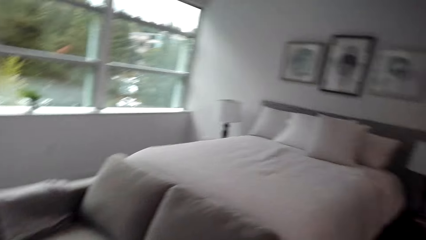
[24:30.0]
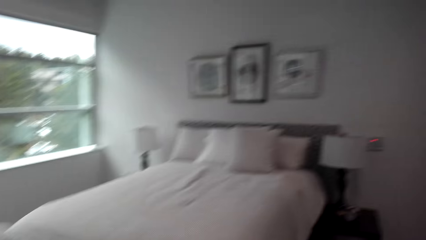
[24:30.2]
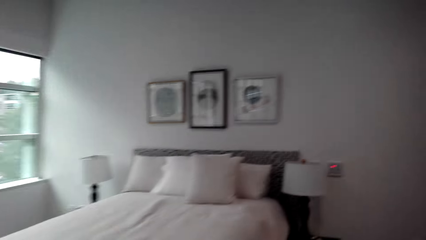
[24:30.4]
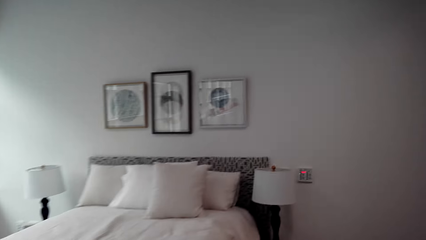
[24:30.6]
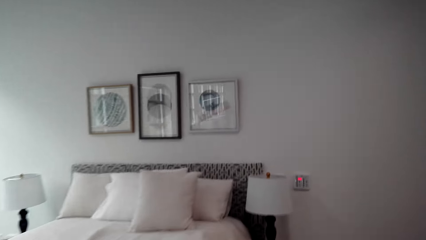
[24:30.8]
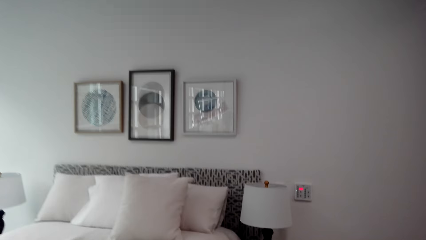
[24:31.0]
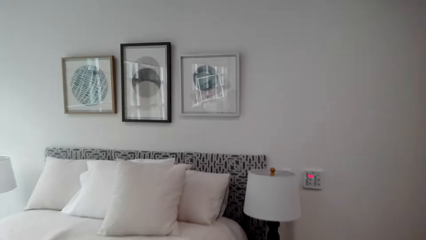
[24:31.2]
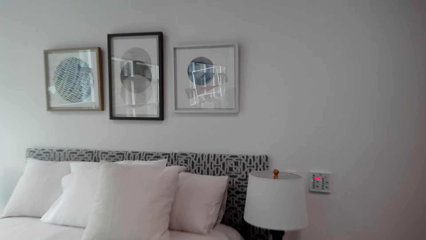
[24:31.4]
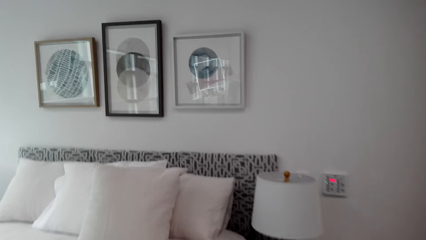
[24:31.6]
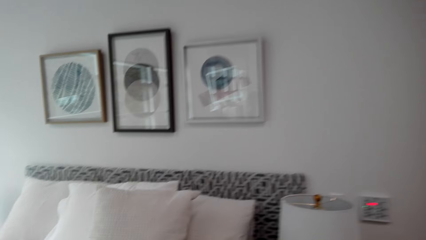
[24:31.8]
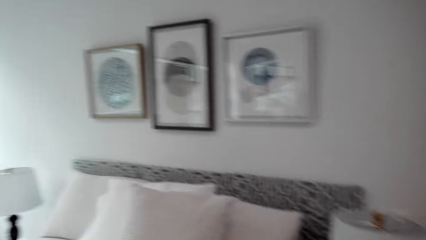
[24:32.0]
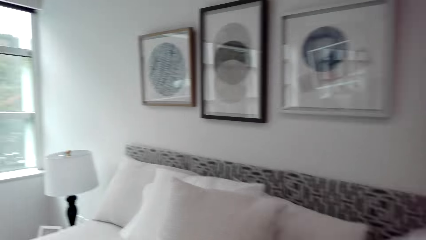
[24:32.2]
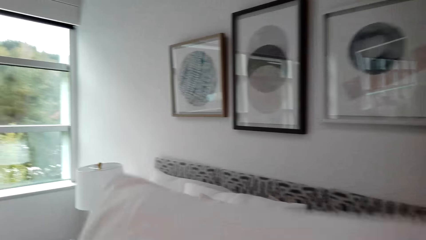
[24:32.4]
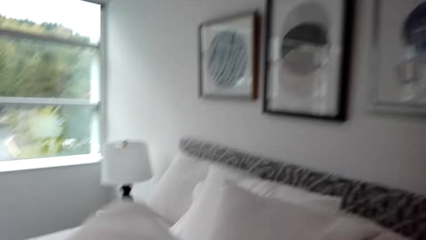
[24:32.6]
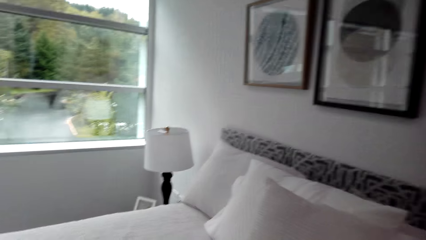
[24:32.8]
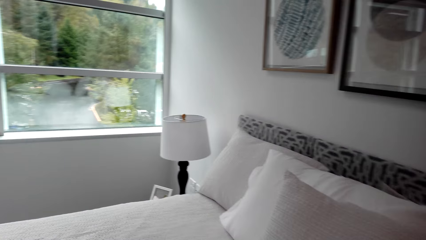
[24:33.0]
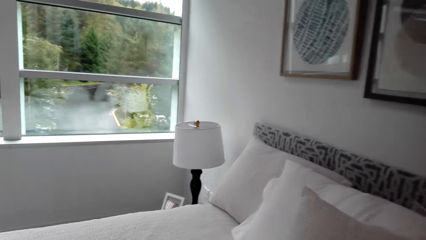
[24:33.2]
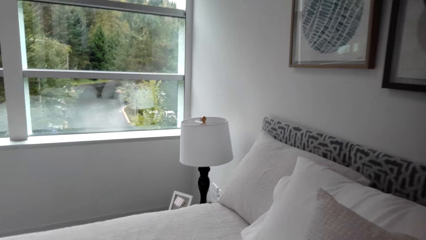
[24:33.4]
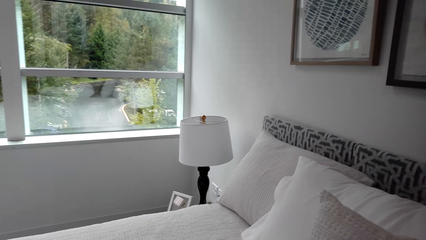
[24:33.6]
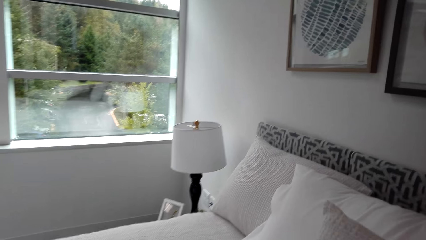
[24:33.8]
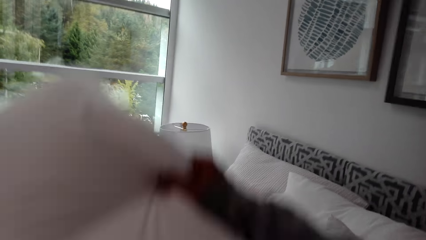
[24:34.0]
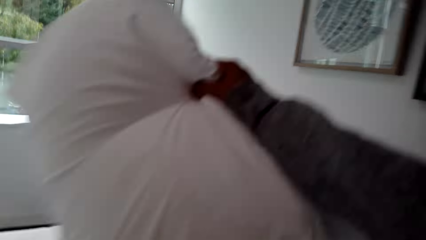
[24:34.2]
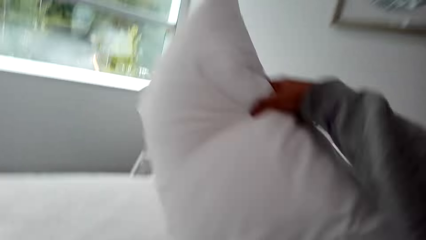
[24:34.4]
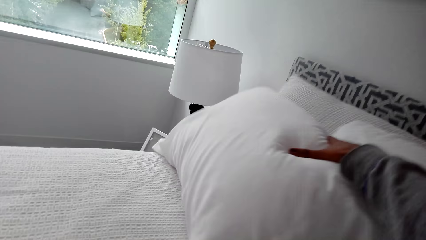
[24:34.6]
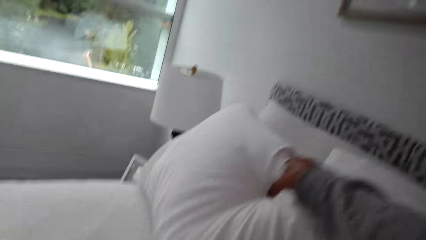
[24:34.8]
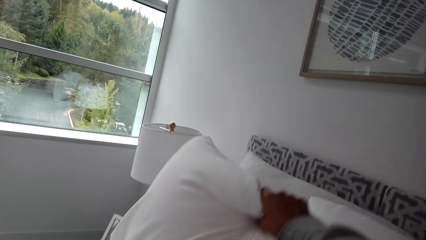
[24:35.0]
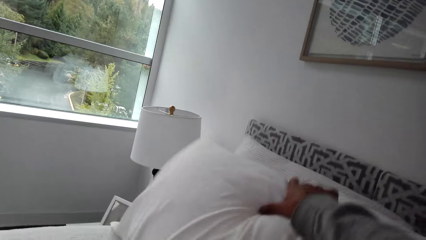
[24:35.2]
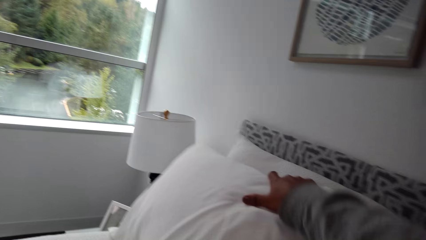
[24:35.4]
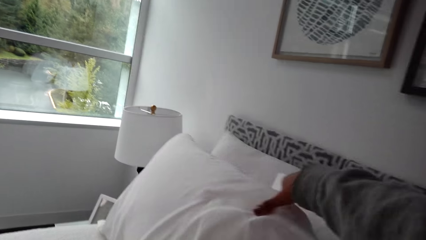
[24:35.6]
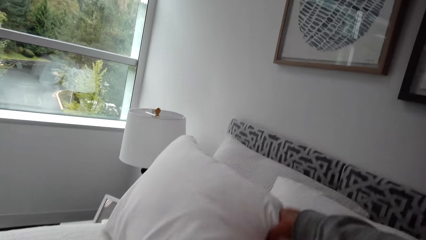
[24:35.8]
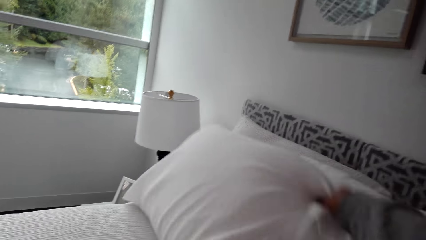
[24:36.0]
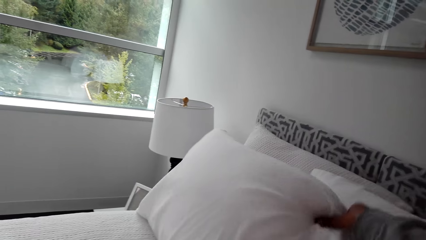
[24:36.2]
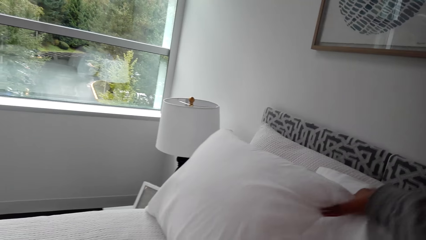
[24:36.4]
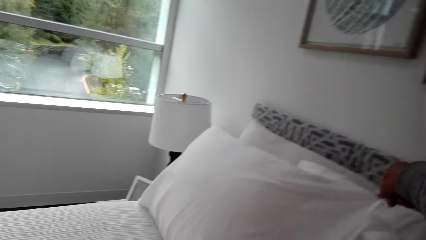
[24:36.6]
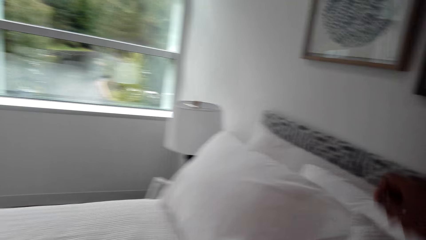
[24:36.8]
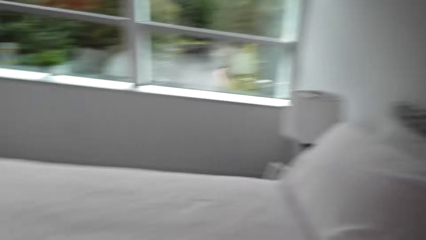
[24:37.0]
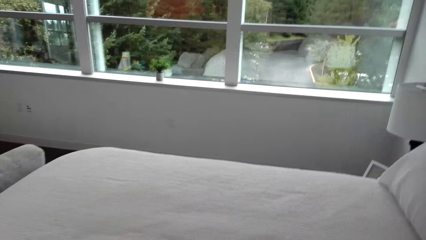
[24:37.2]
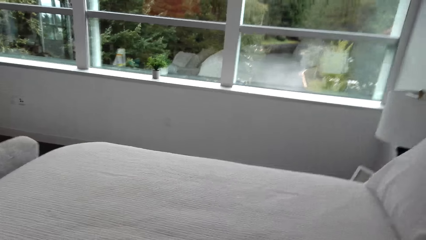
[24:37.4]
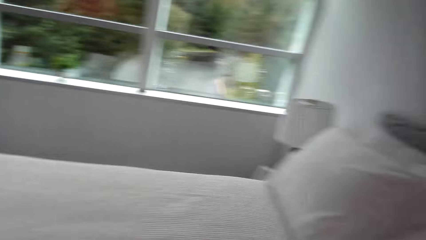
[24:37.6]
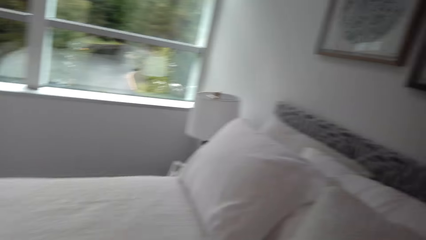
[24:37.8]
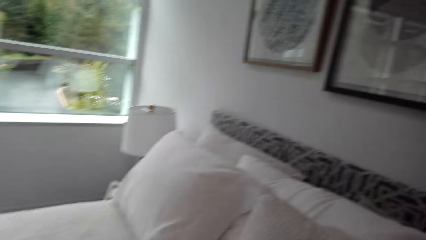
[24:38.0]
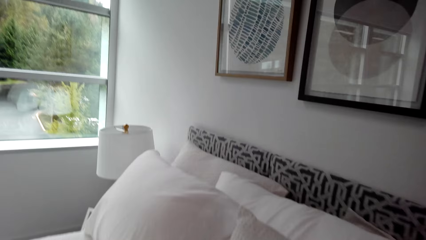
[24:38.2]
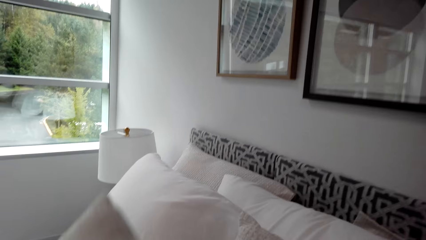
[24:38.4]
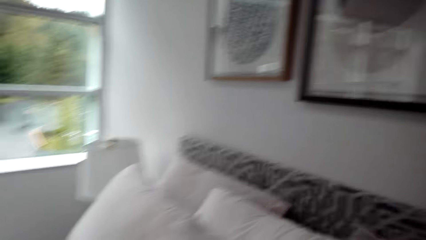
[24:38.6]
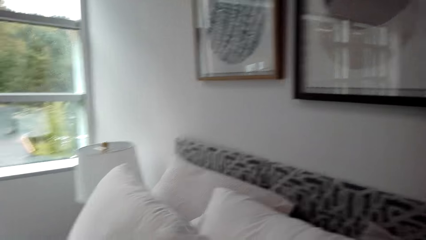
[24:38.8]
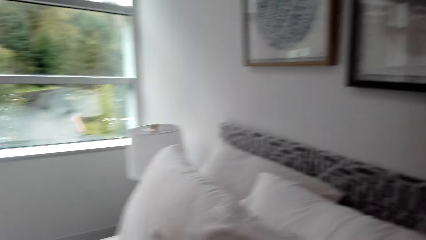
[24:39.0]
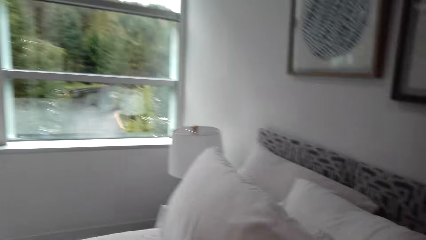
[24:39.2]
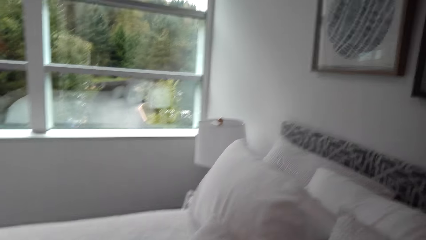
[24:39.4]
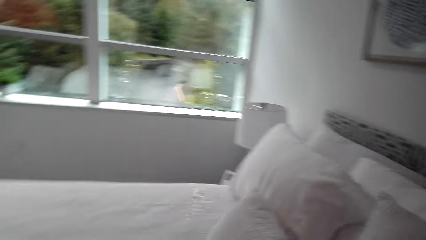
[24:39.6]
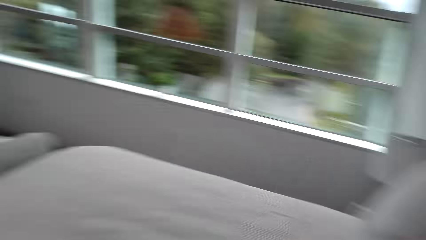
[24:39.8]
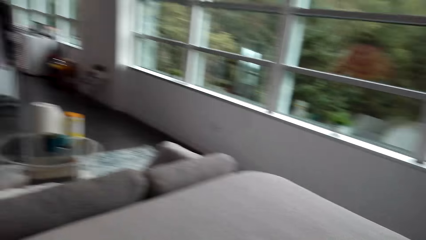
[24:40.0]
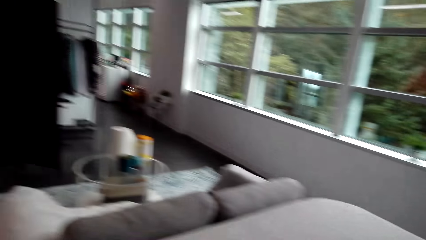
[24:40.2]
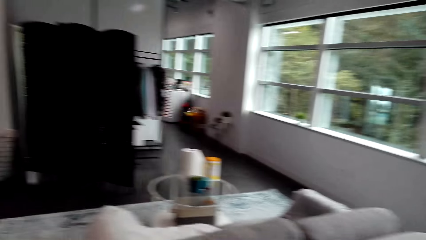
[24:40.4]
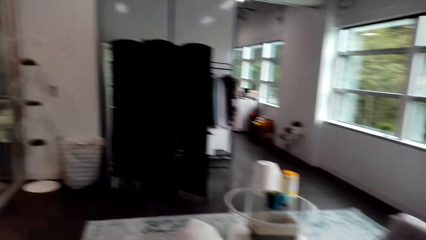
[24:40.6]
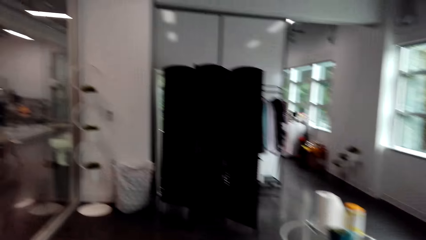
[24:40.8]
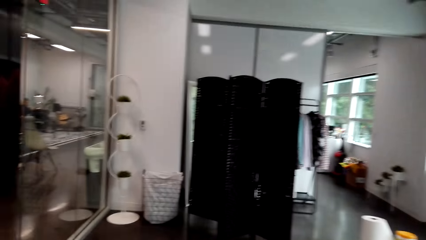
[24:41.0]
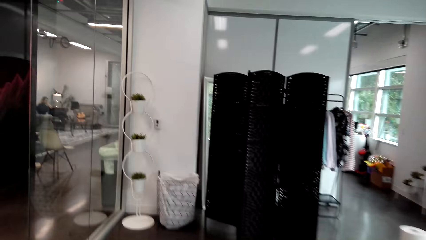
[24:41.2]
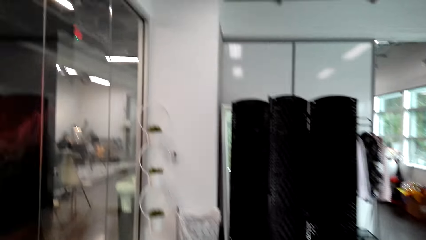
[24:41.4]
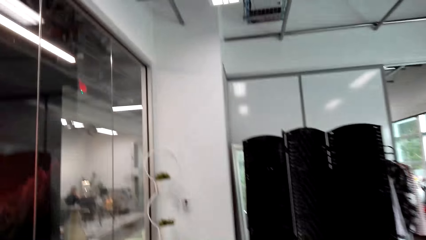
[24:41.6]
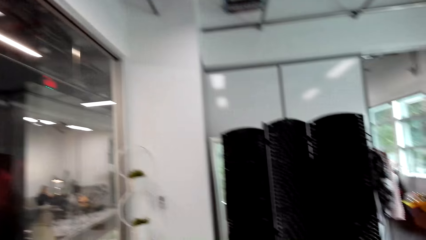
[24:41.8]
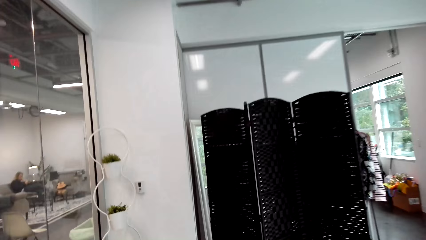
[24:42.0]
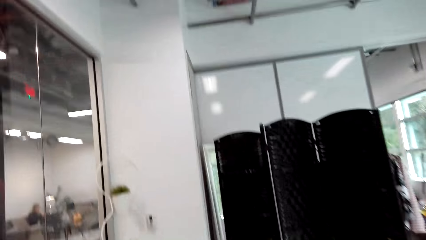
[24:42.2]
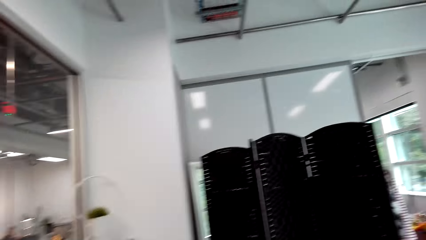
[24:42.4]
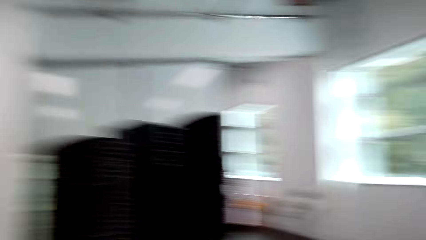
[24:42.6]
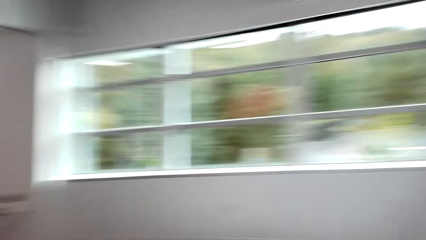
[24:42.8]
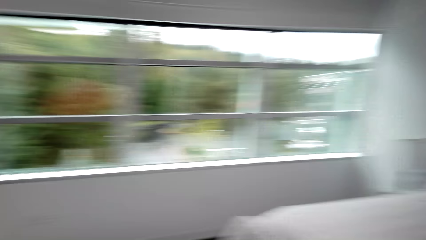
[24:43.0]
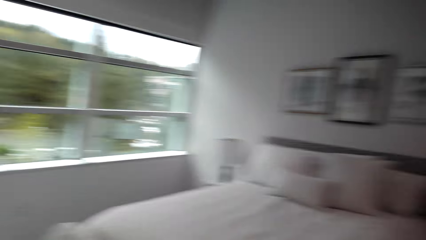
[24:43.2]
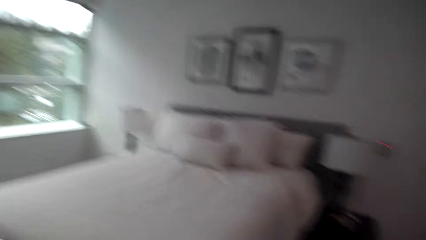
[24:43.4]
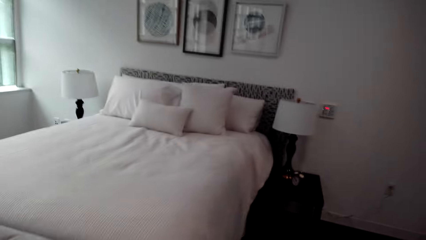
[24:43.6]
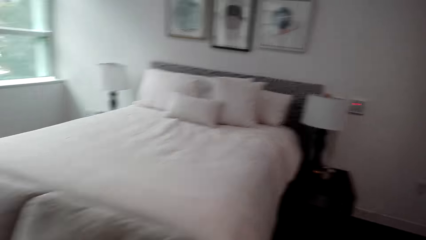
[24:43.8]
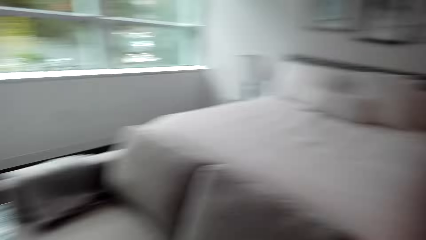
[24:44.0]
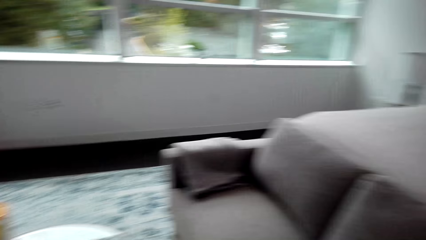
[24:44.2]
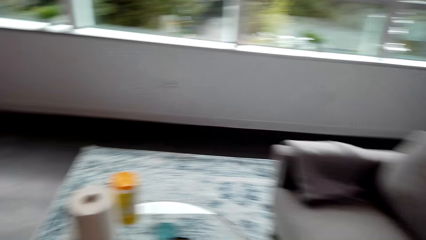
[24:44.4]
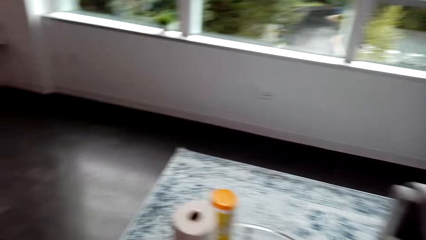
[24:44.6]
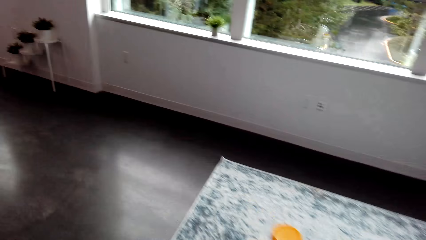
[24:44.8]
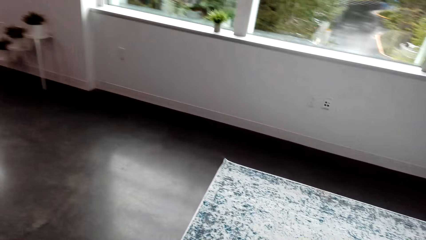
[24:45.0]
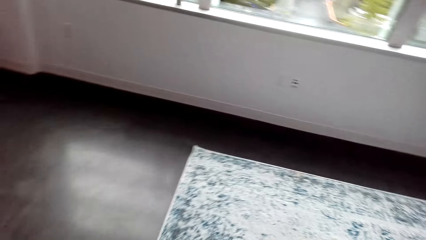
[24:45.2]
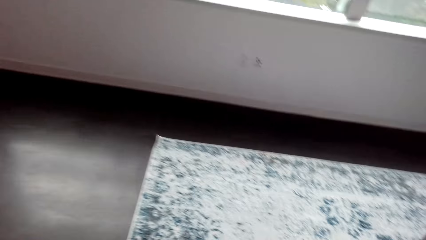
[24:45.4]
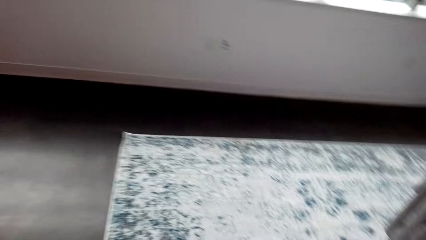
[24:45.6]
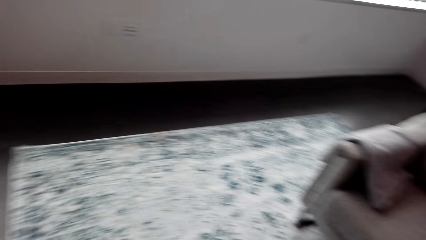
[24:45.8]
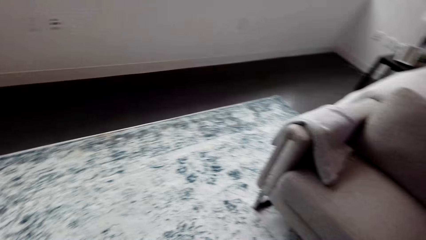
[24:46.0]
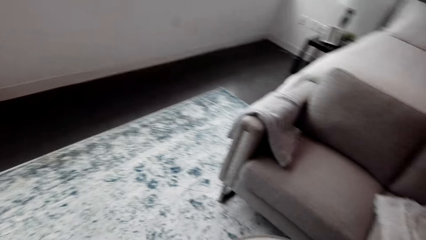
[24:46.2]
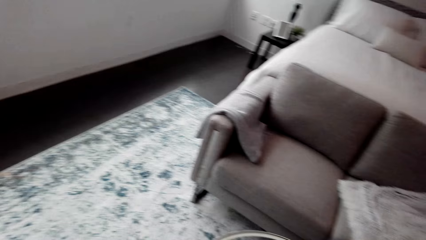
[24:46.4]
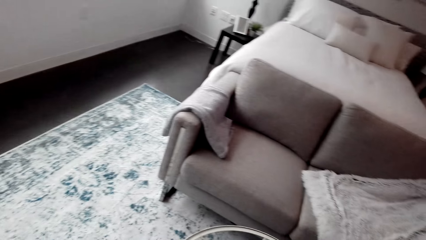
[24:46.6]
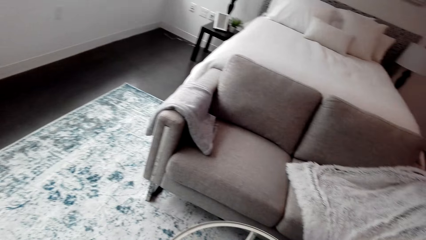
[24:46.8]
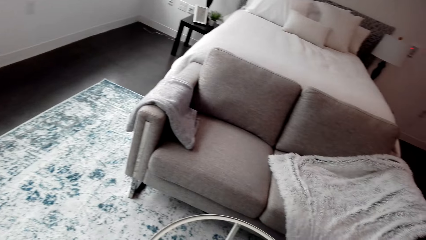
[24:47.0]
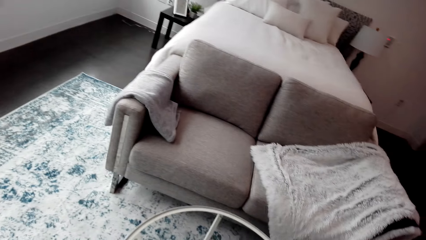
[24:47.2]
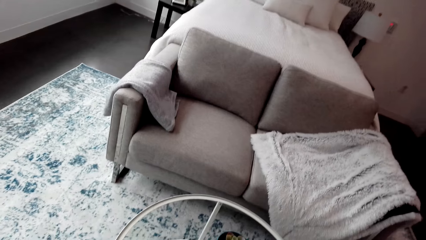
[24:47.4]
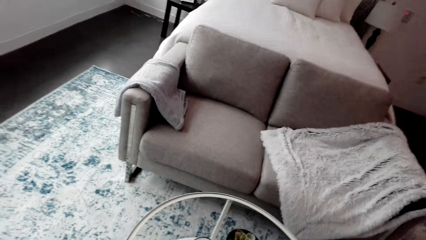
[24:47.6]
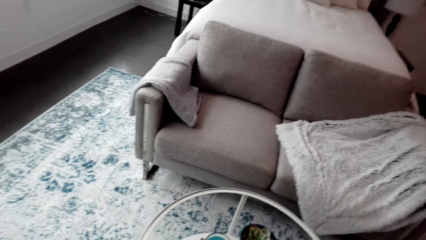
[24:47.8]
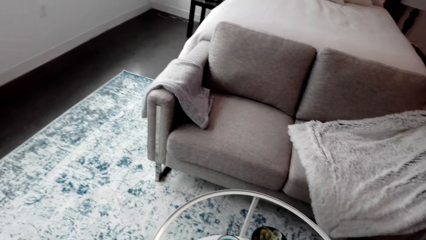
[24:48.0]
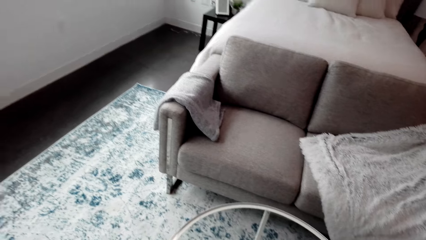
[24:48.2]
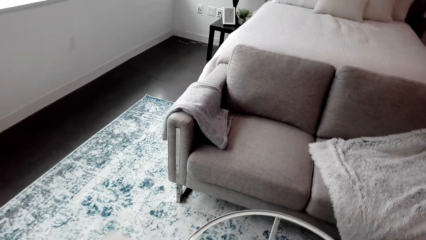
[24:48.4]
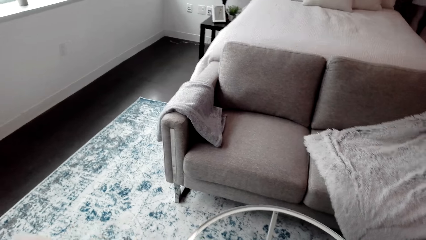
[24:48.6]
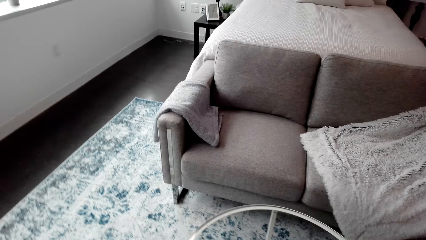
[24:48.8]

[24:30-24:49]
The camera wearer places a pillow on the bed. They arrange the pillow on the bed. They touch a tissue towel roll and a plastic container on the glass table.
